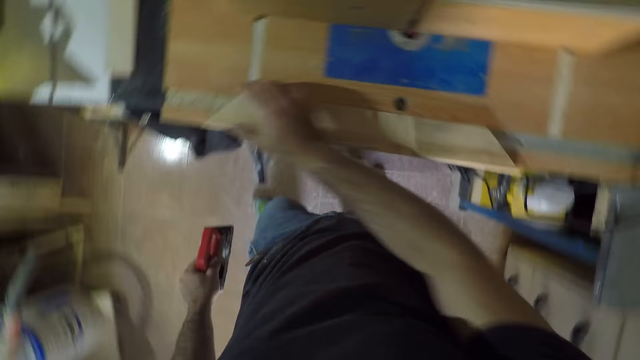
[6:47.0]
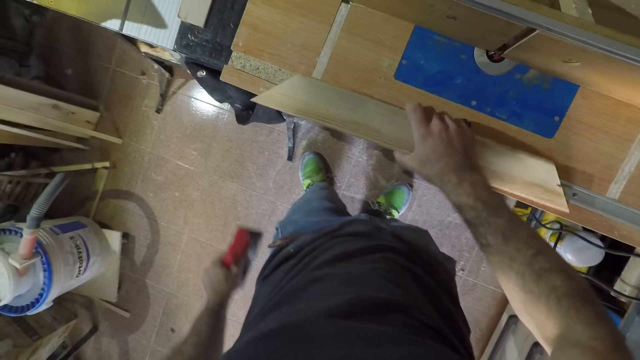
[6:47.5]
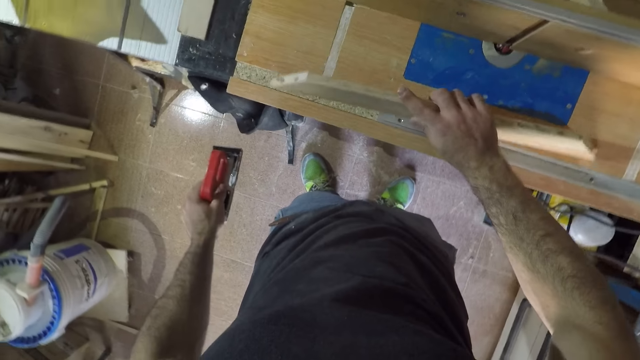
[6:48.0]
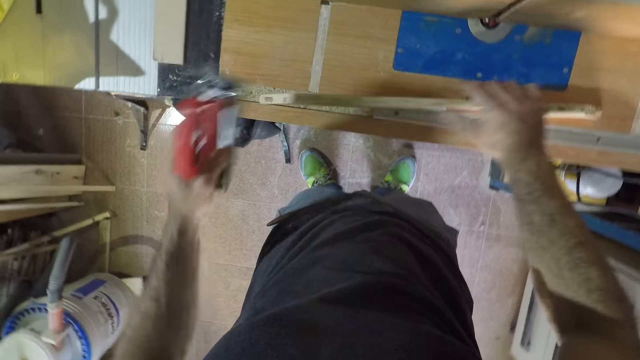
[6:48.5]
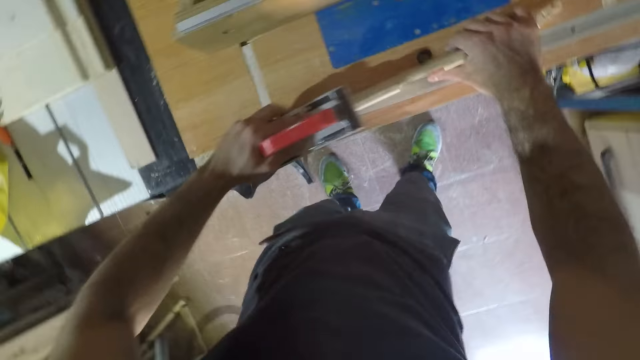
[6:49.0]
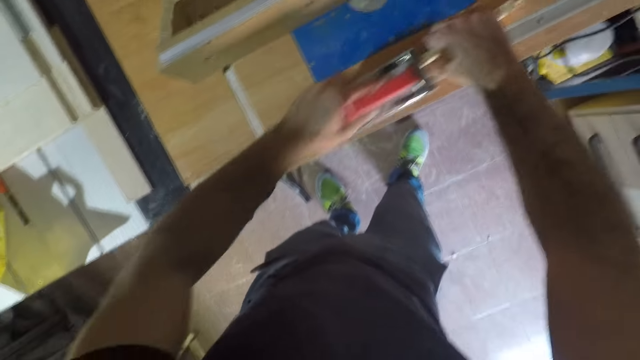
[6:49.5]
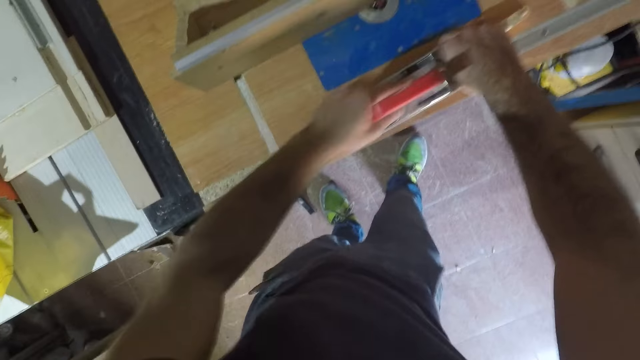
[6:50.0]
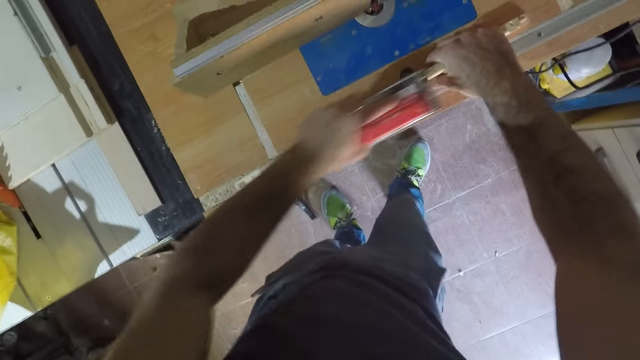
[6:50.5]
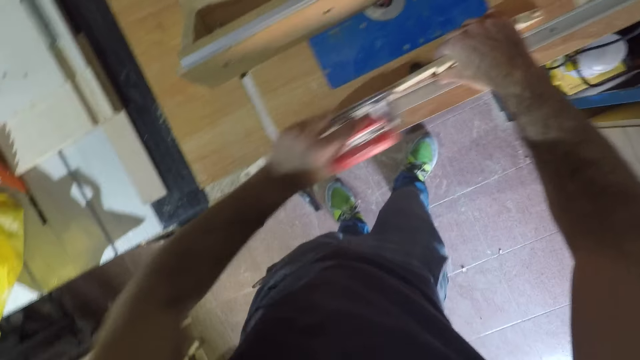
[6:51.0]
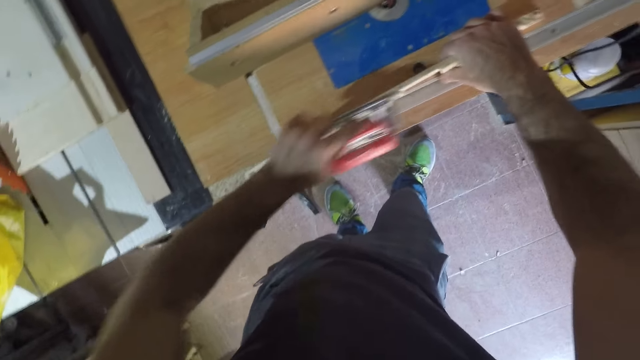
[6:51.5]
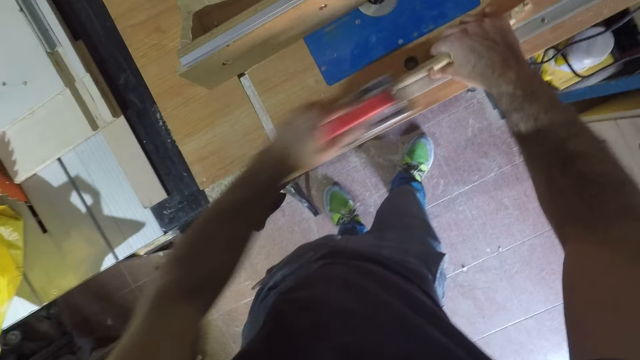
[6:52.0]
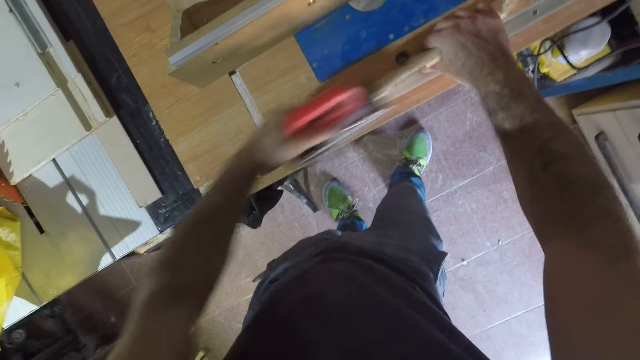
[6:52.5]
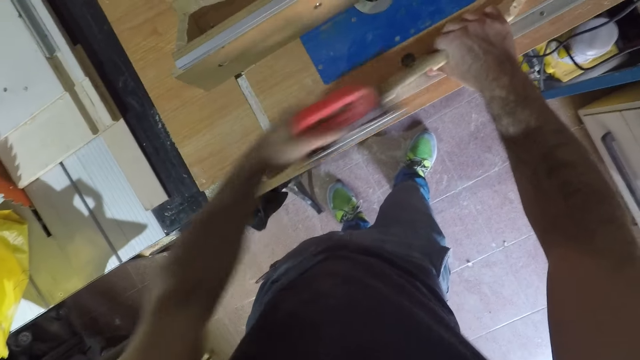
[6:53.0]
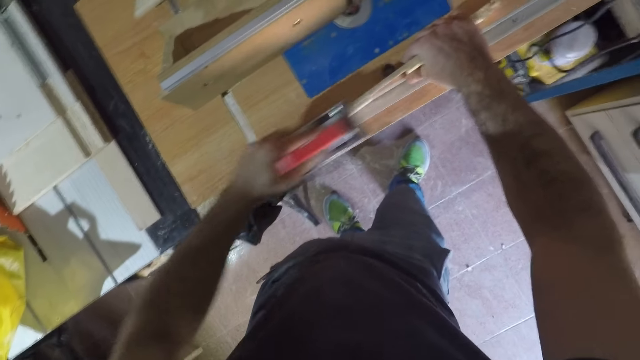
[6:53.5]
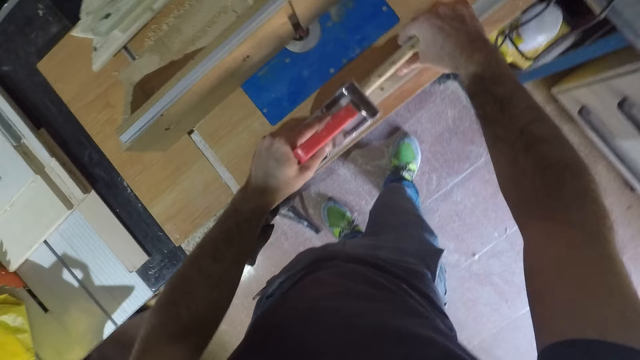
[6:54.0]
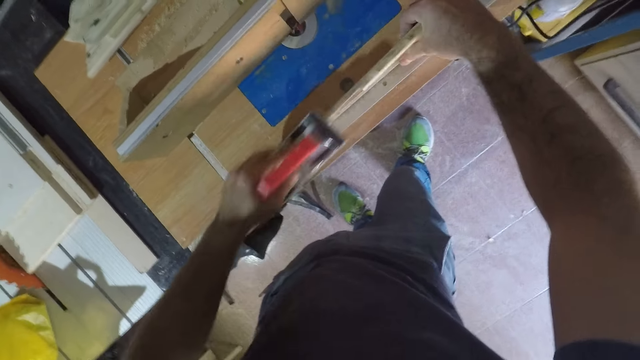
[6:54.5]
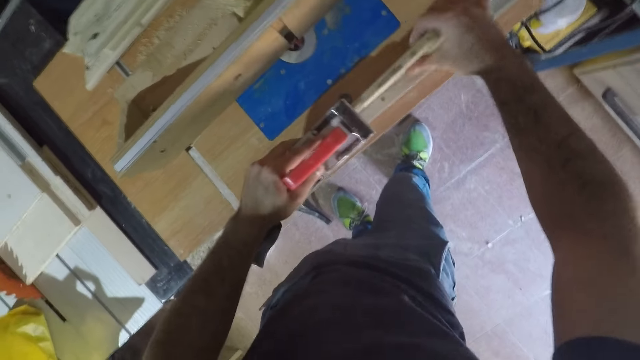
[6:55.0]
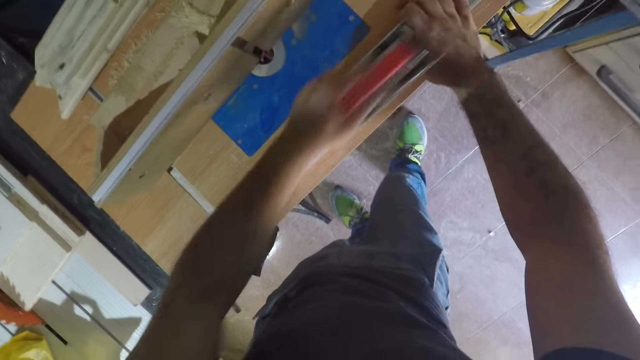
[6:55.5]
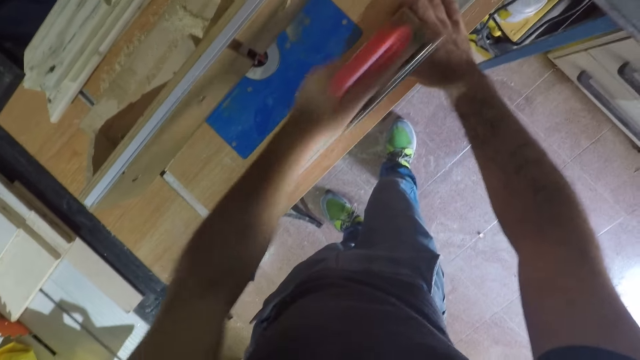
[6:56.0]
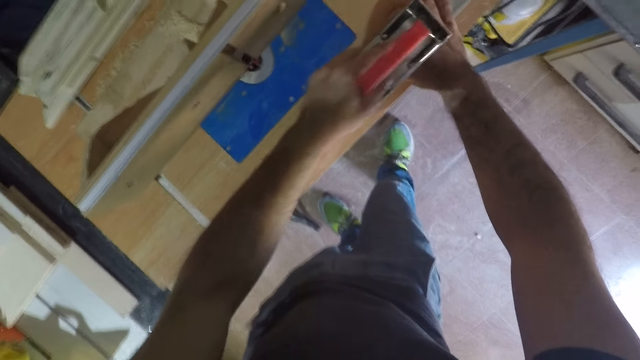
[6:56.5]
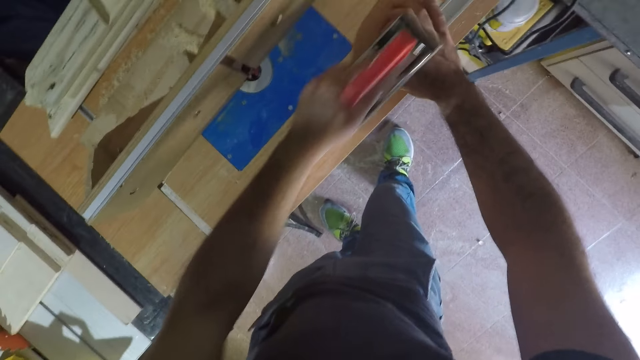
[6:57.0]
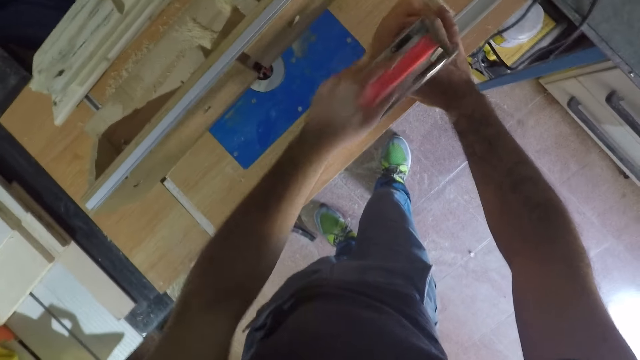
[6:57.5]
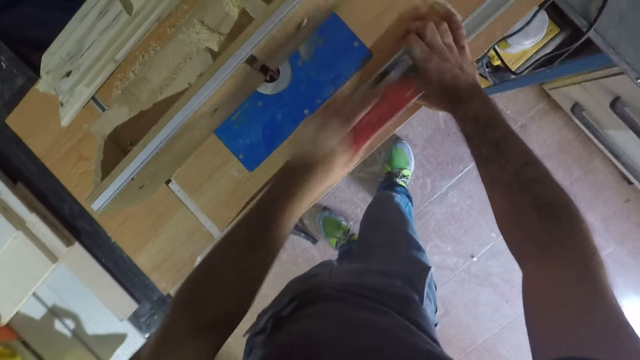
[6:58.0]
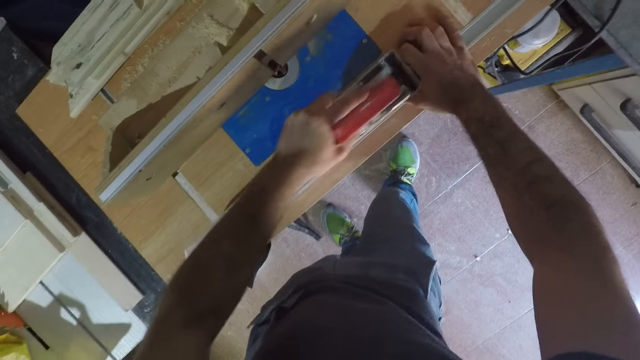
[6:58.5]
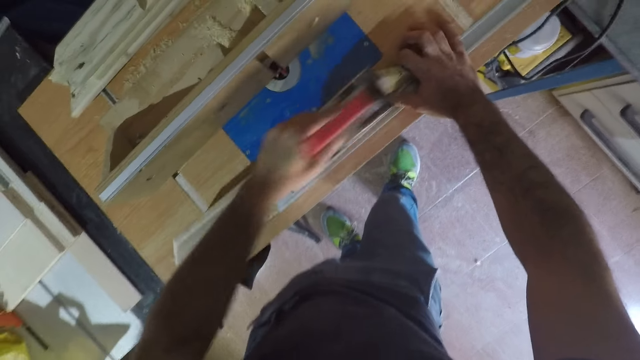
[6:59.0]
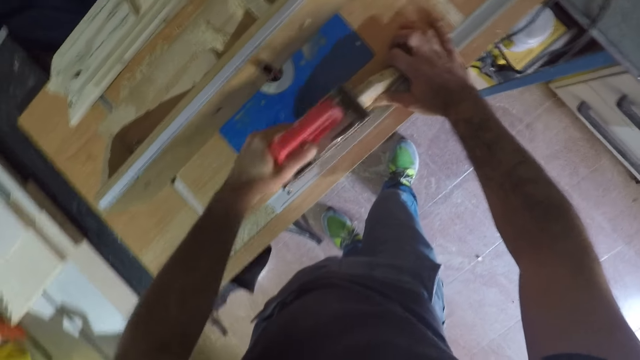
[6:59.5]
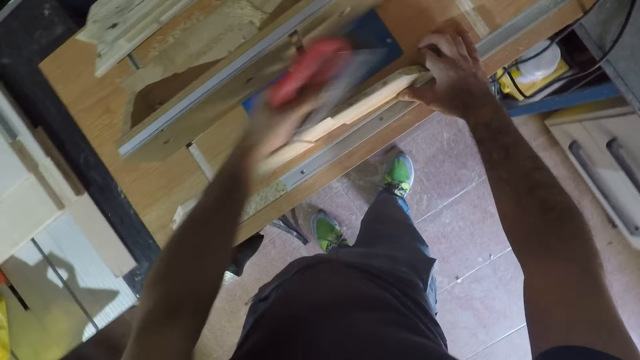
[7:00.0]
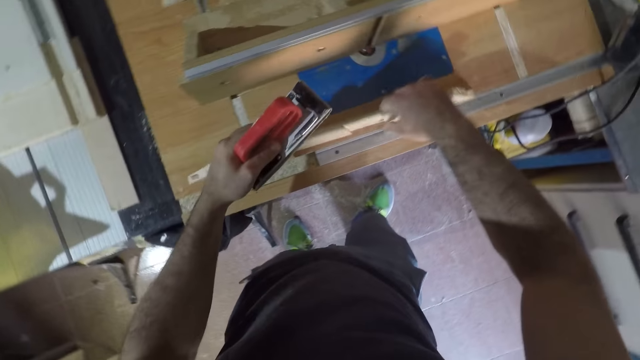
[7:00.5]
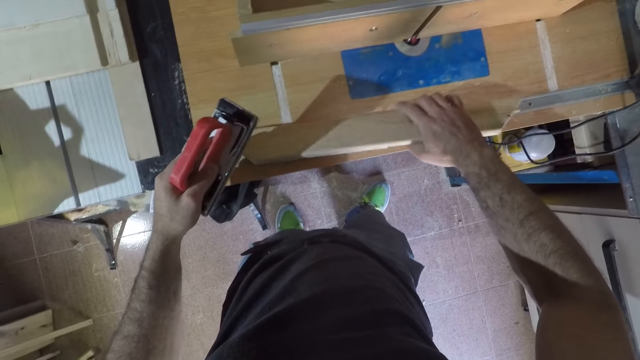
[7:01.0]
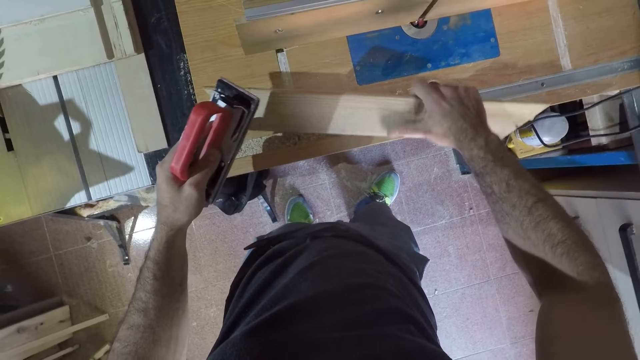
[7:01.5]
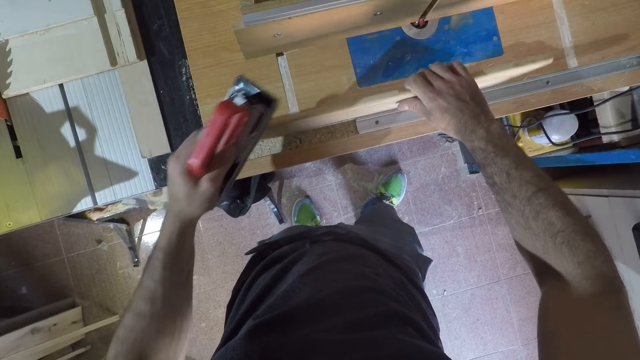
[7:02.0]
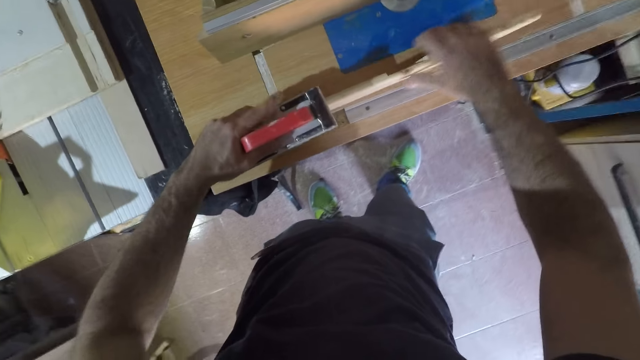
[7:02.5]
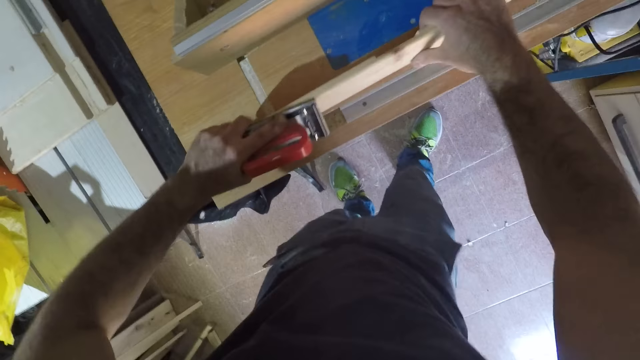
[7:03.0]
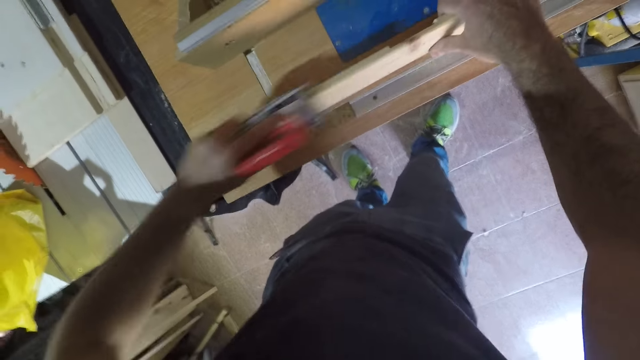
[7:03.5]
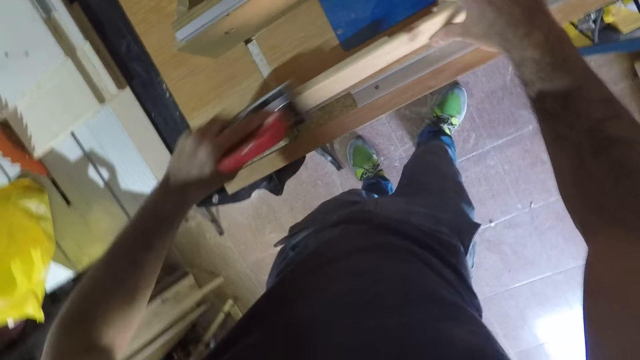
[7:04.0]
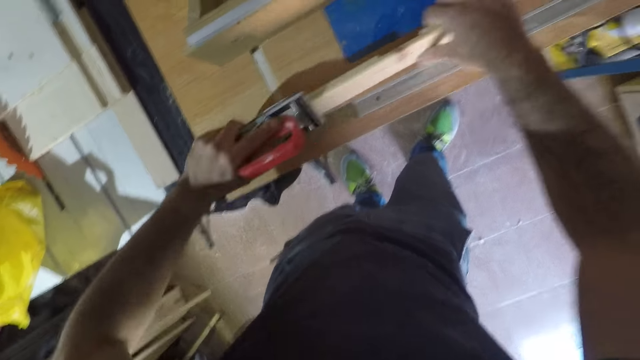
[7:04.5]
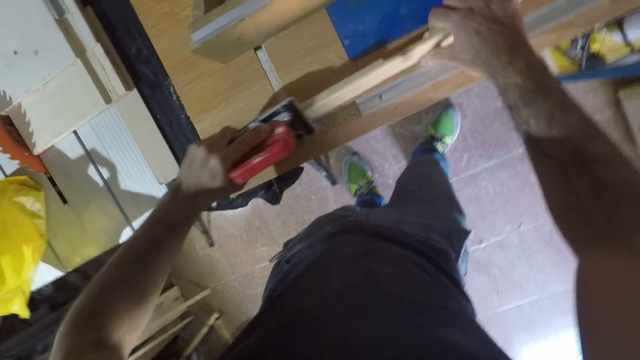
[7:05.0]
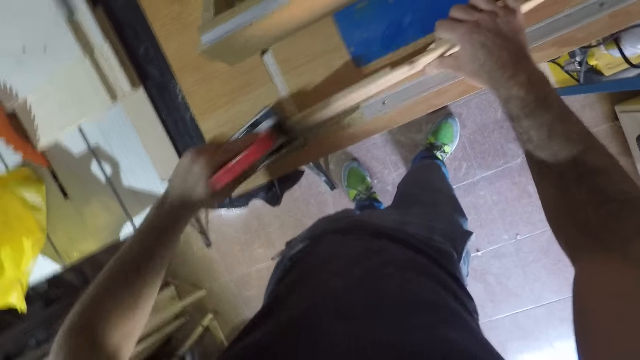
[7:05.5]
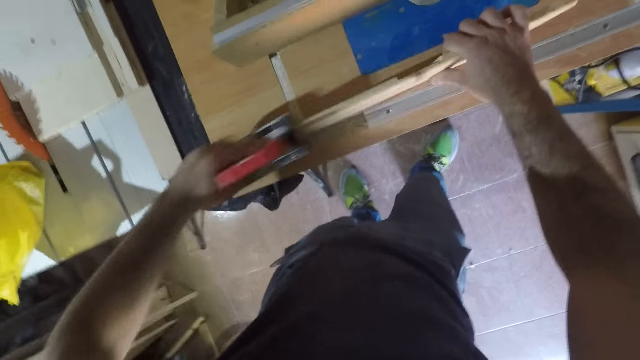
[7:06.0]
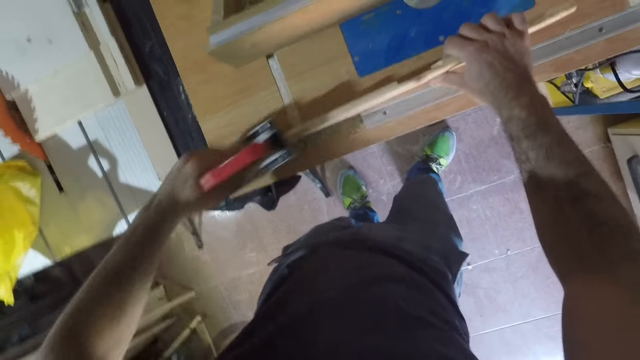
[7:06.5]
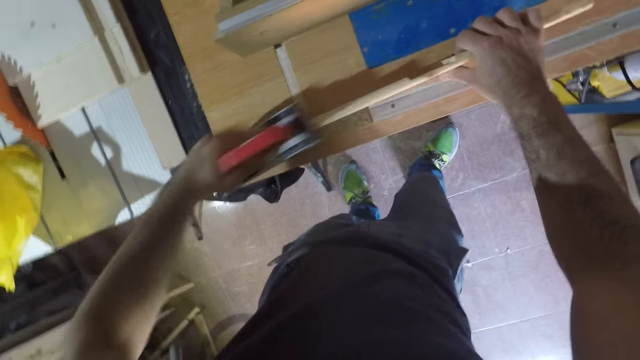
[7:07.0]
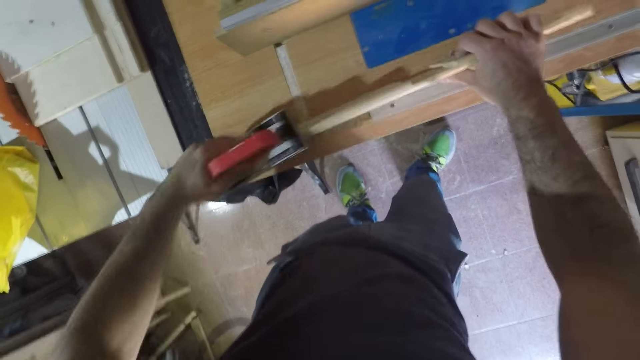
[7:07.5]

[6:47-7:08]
The camera wearer smoothens the wood with the right hand sander, on the table. They turn the piece of wood to its side. They continue to smoothen the wood with the hand sander, on the table. They stop scrubbing the piece of wood. They turn the piece of wood to its opposite side. They scrub the piece of wood.
